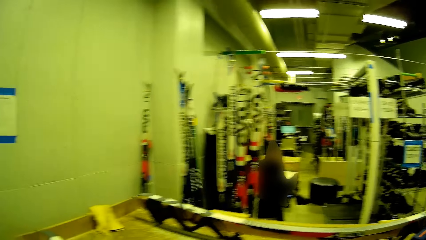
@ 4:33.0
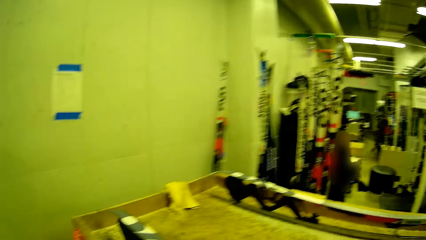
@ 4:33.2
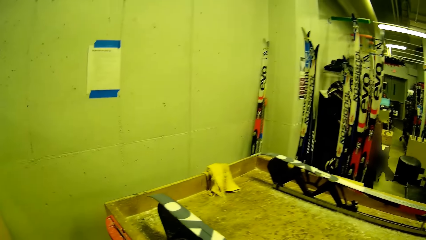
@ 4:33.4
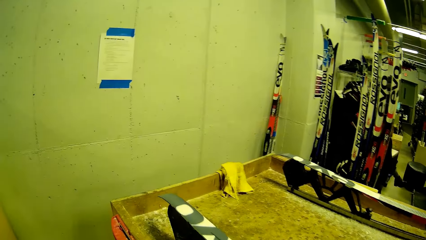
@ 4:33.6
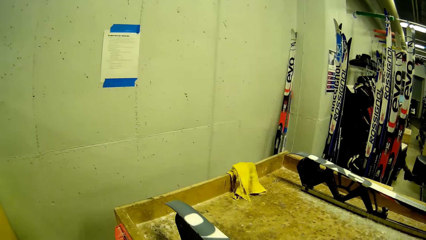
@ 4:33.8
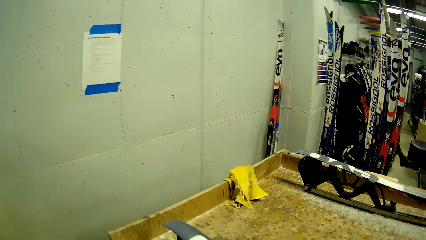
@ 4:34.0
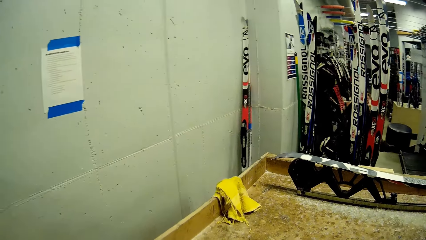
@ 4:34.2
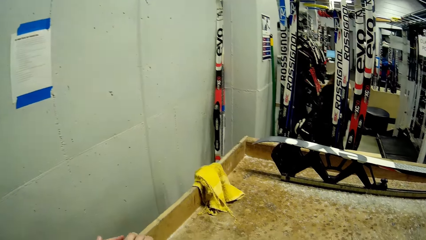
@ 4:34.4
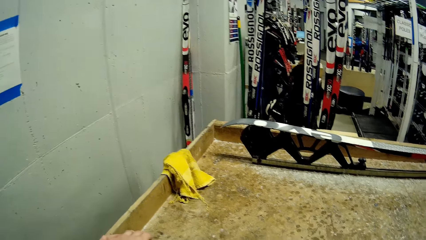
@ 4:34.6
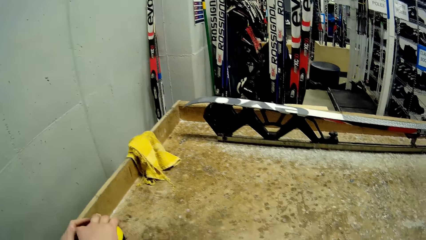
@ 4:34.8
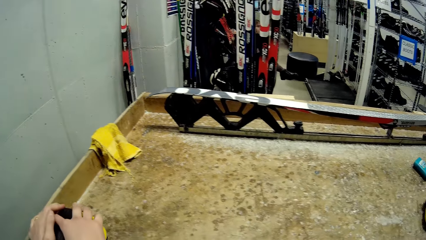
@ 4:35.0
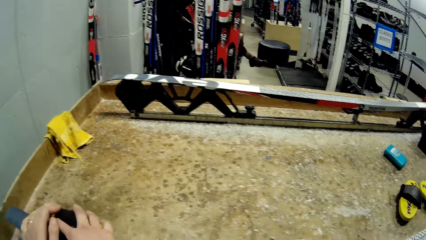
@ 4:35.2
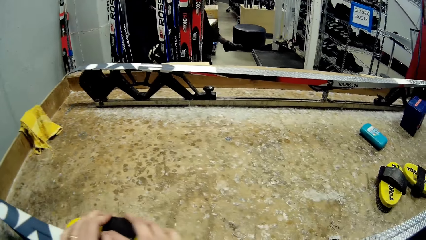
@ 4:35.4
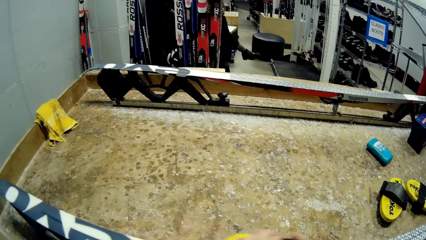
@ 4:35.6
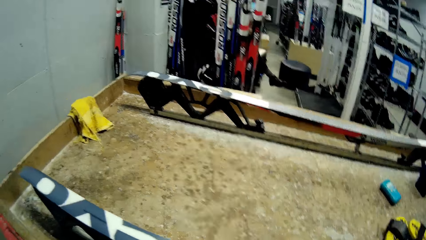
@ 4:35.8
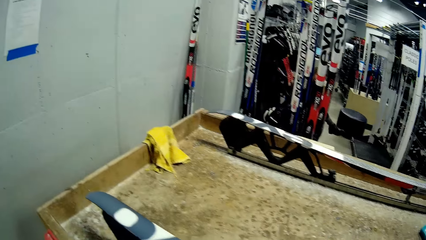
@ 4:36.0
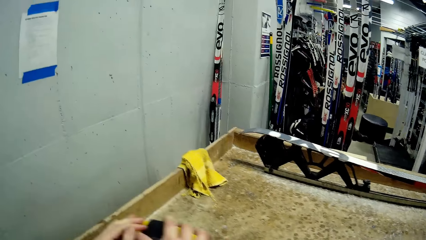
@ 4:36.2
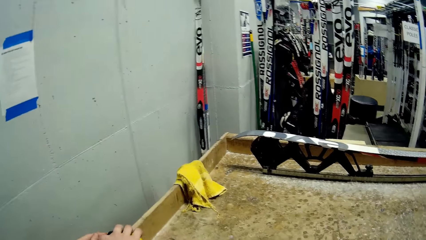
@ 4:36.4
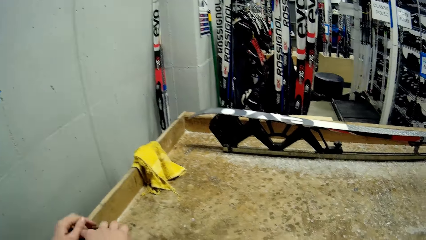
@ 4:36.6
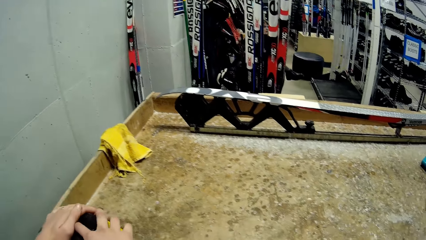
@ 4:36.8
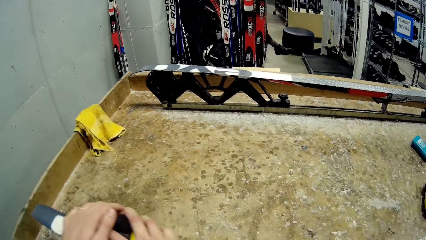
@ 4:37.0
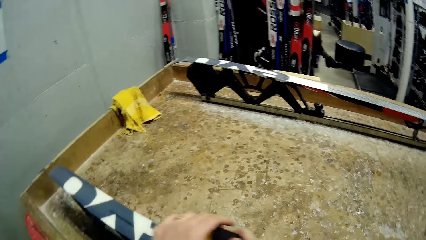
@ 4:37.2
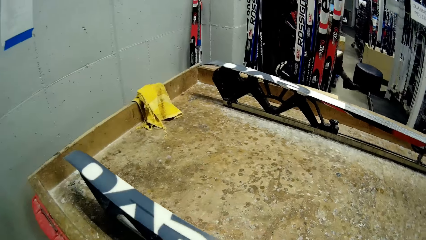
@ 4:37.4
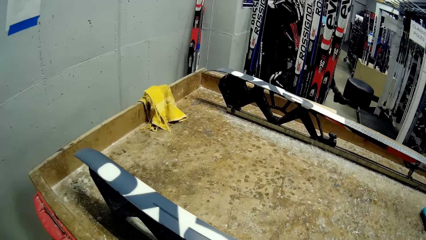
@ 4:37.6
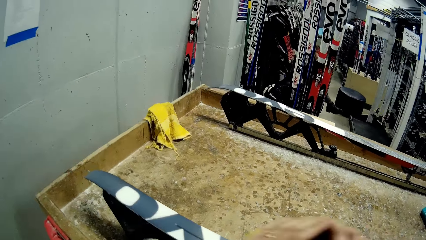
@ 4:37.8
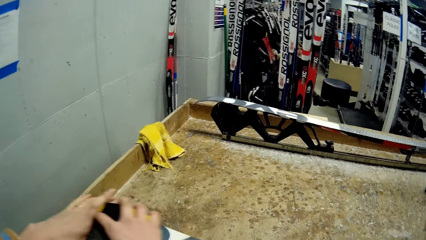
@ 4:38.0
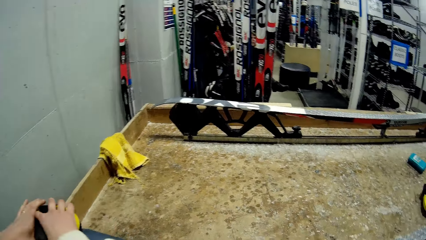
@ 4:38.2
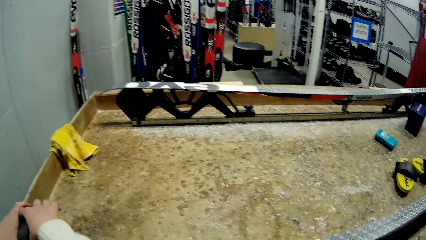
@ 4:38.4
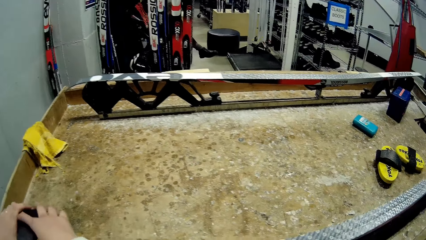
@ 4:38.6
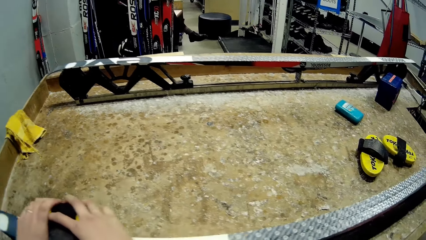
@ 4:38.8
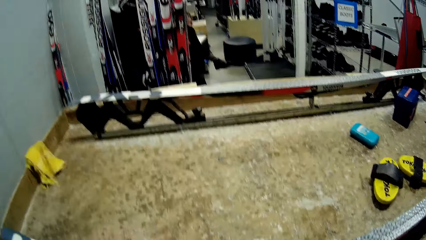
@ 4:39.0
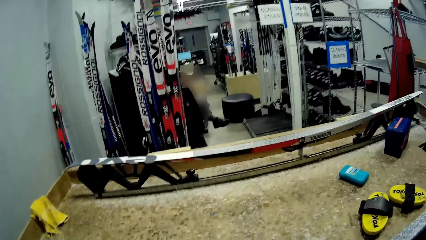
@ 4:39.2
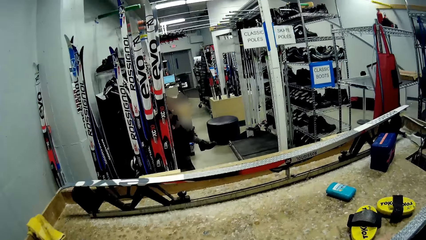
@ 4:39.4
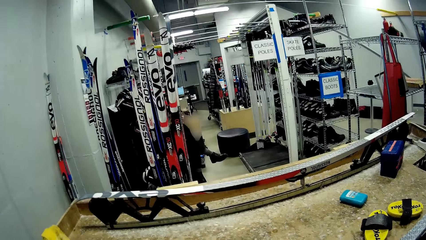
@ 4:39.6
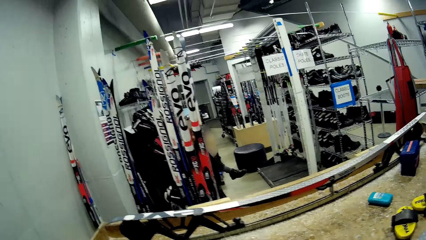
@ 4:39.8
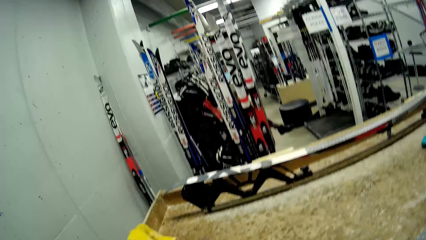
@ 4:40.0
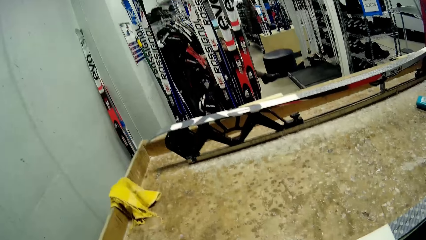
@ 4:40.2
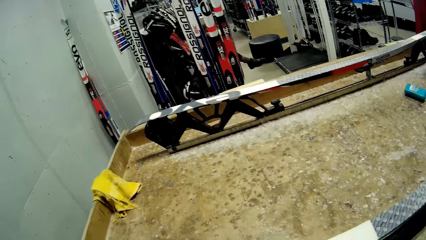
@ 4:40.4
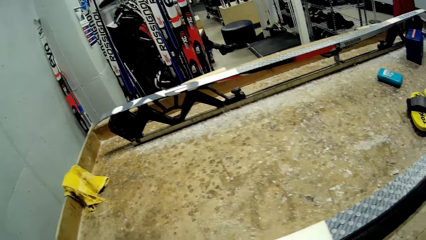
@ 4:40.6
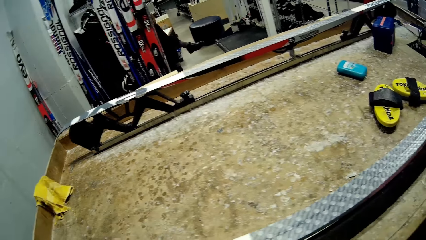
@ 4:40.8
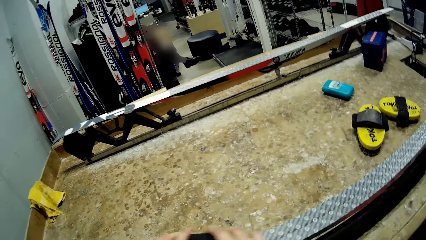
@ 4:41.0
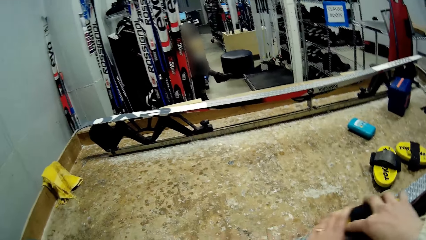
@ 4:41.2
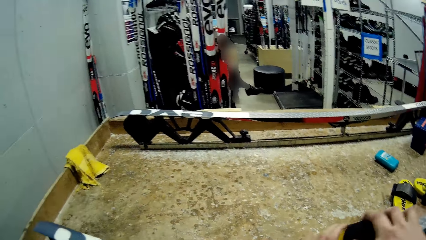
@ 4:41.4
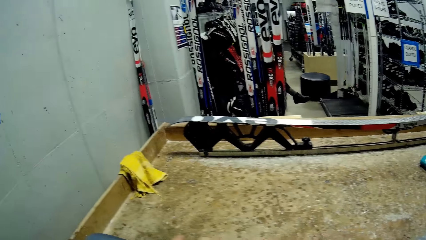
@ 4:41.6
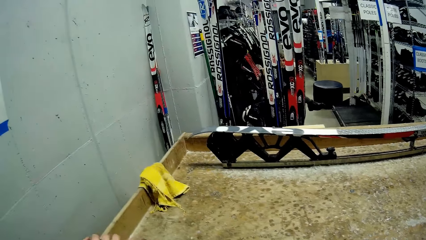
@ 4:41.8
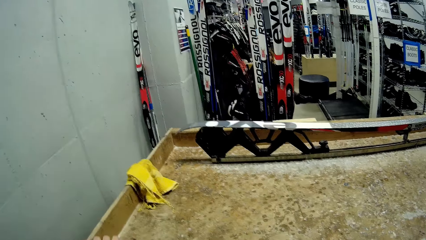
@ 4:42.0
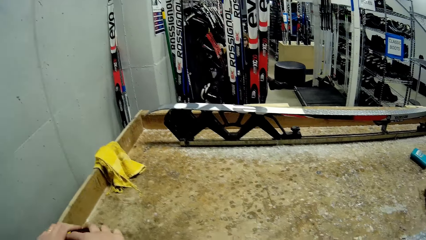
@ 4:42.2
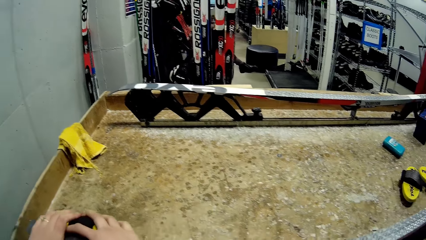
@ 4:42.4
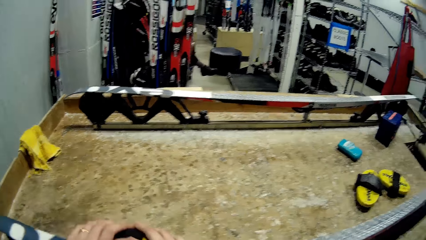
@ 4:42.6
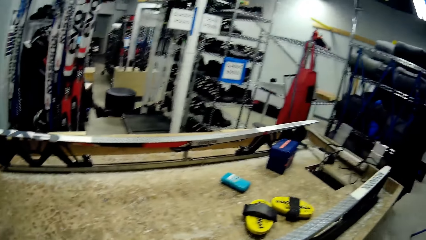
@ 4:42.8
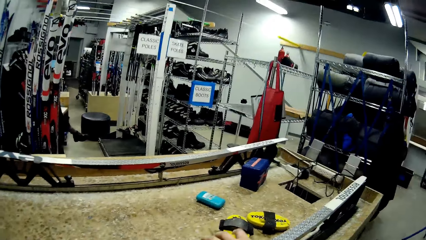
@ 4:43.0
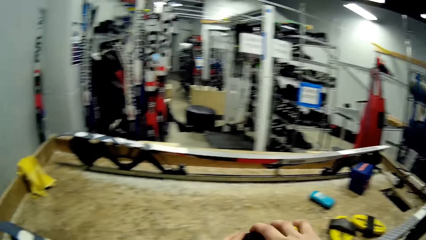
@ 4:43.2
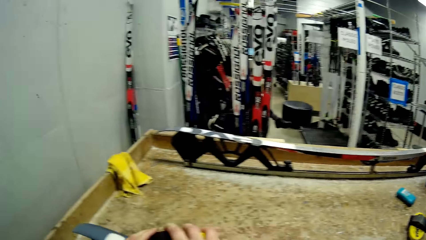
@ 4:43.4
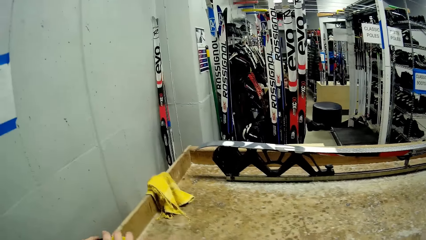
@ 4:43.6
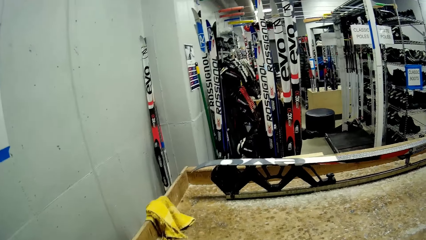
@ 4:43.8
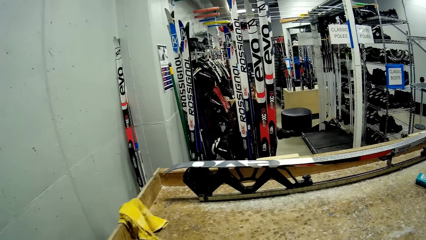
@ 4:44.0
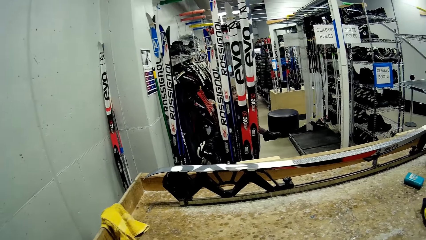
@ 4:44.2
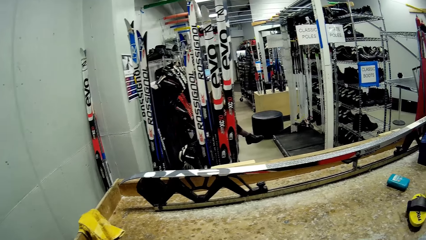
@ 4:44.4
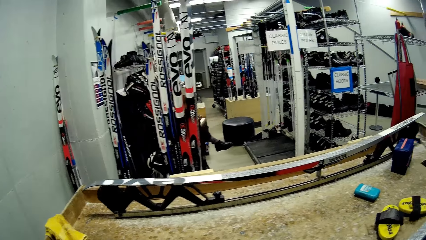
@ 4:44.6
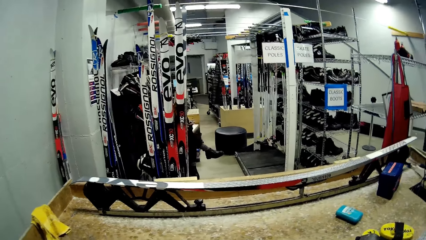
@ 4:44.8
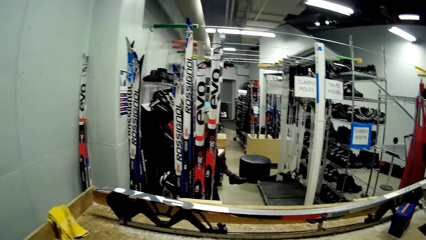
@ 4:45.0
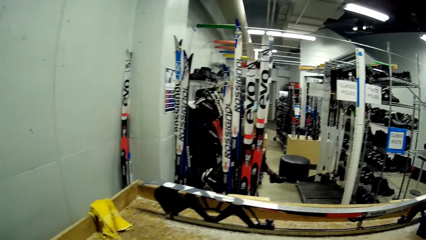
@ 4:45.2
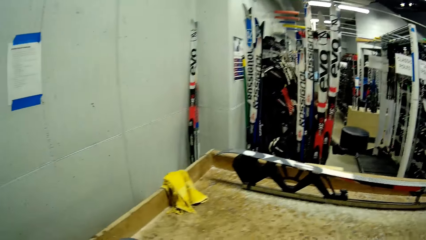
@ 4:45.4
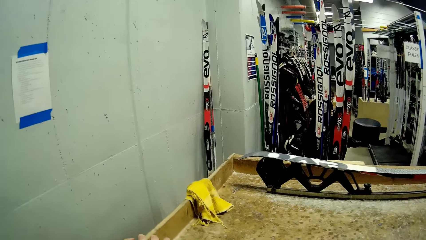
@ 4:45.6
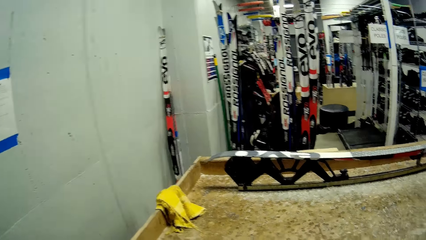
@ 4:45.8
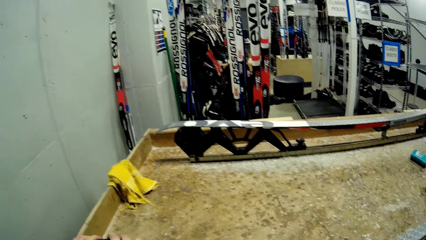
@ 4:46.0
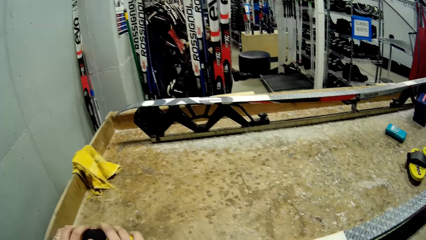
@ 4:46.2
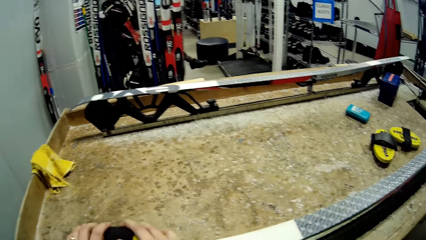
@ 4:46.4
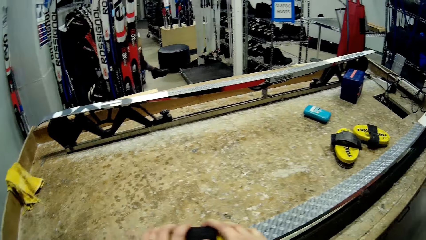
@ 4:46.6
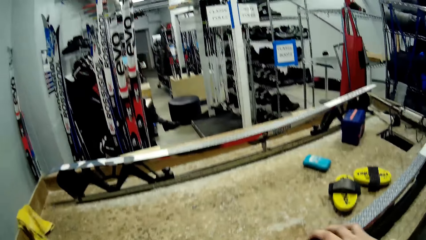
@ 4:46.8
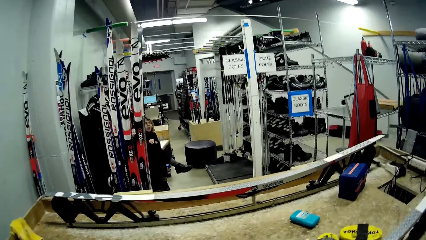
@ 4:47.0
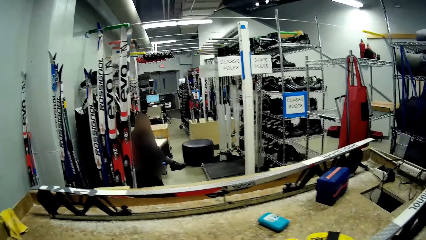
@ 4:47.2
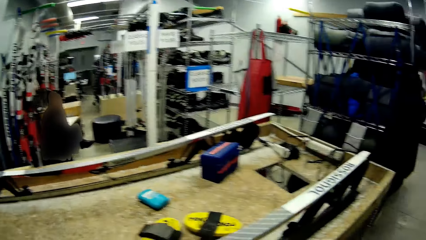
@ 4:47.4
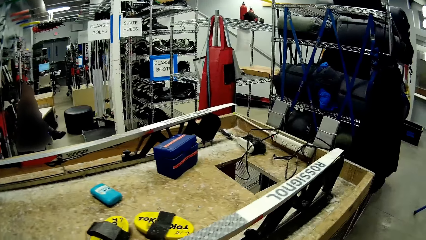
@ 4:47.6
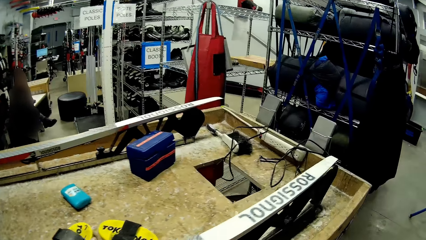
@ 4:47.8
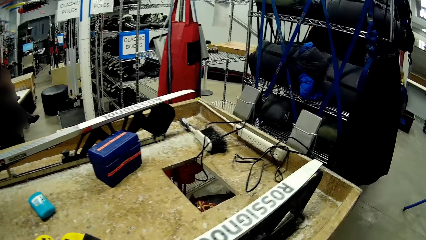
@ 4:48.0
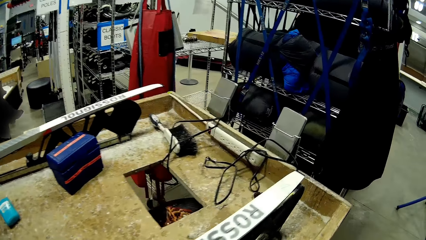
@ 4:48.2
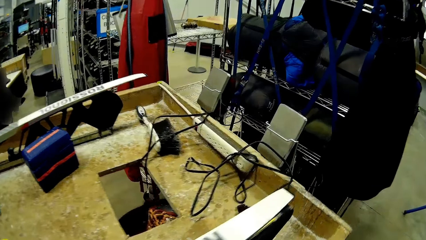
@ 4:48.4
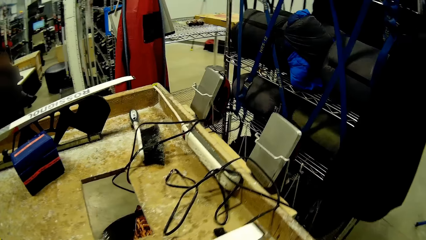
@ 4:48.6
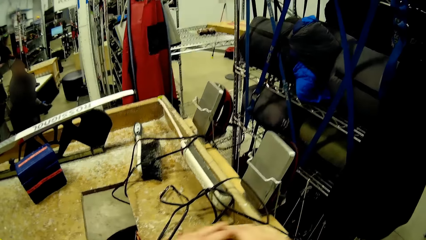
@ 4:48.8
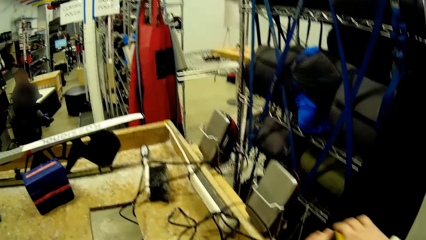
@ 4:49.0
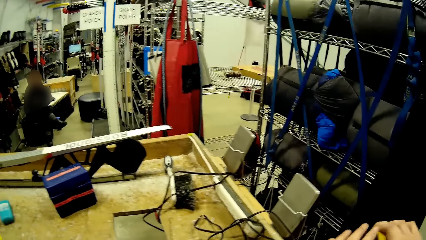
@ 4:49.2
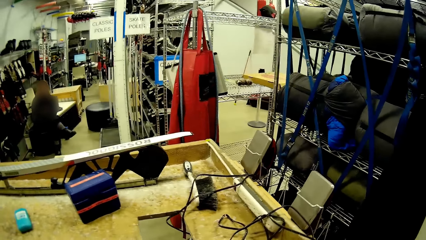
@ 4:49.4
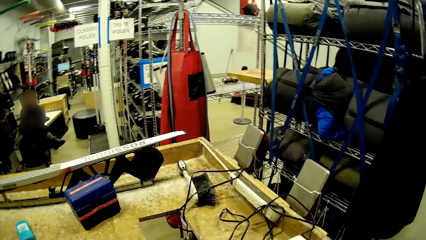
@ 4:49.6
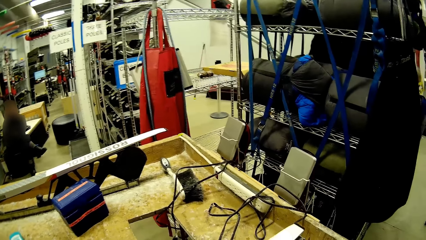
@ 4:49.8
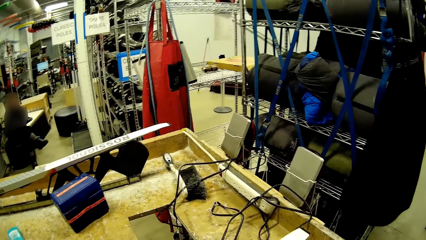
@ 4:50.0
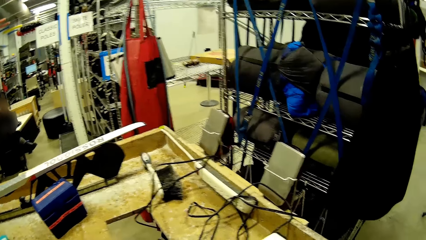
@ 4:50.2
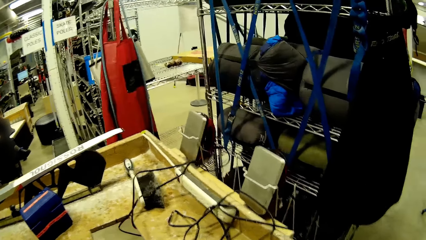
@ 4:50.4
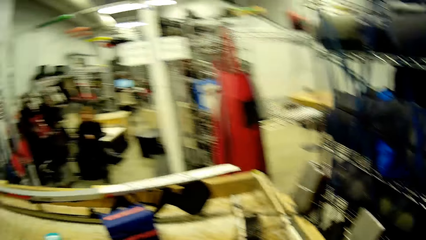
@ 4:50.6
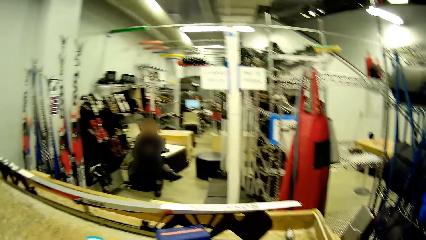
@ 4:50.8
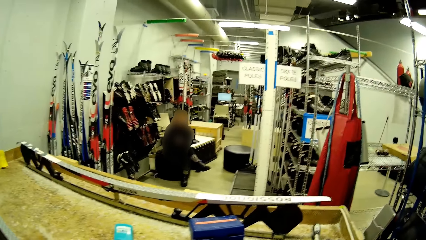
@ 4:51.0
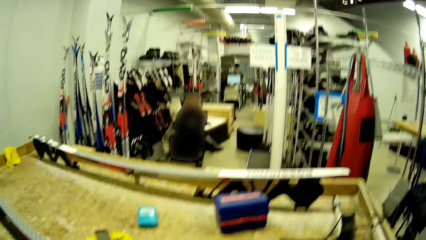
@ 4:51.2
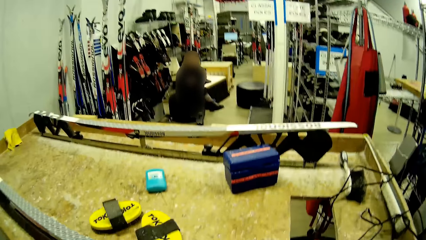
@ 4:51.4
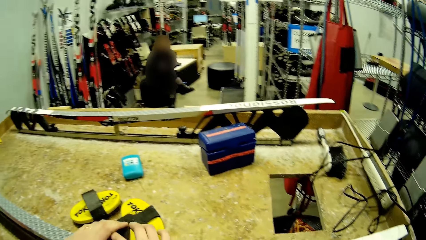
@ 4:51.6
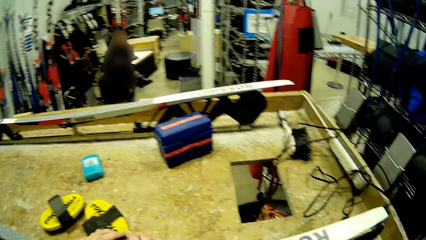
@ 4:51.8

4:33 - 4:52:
The camera wearer spreads the gum with something. They walk a few steps and smoothen the ski board on the stand.
